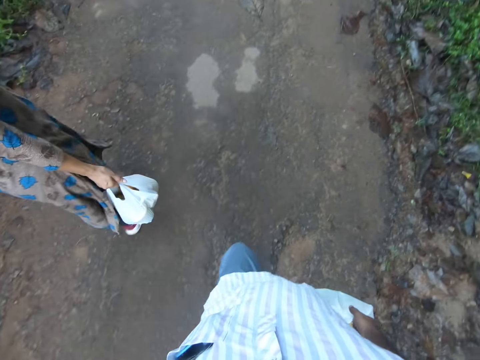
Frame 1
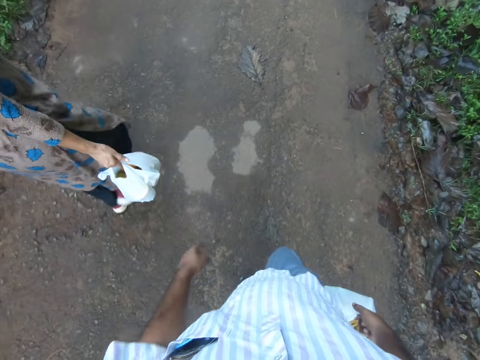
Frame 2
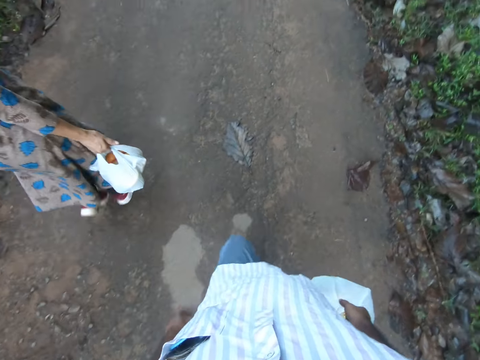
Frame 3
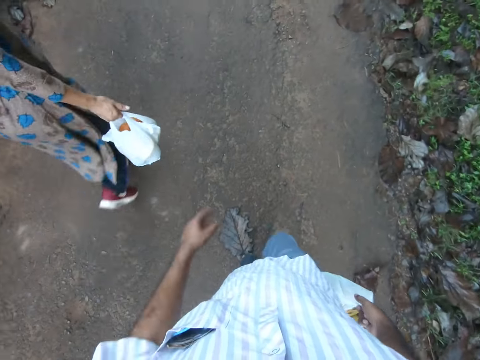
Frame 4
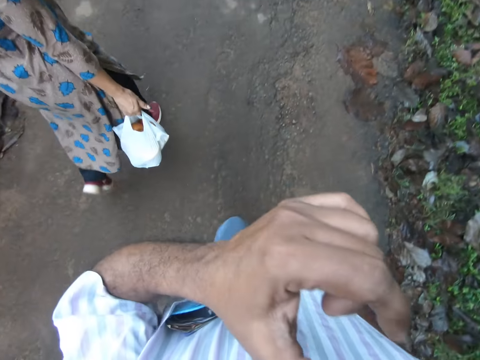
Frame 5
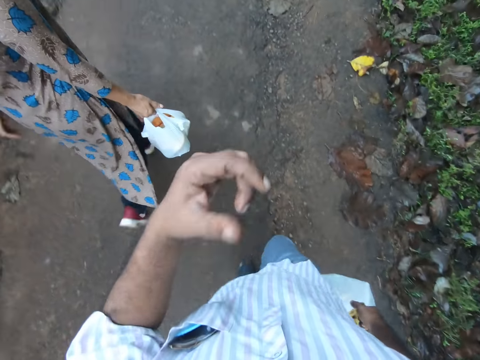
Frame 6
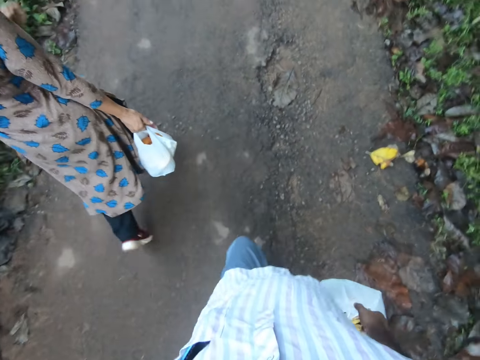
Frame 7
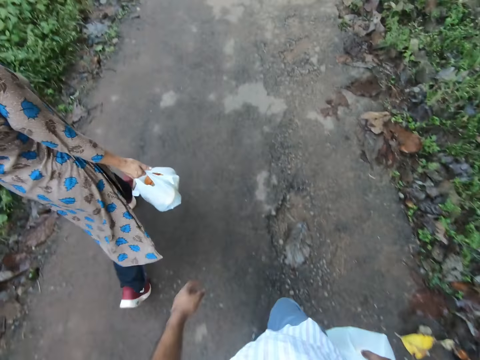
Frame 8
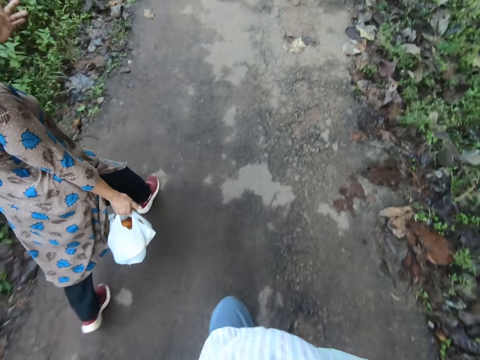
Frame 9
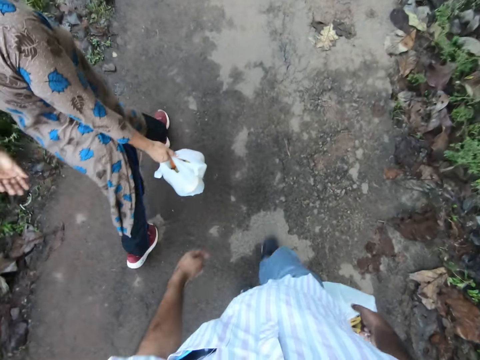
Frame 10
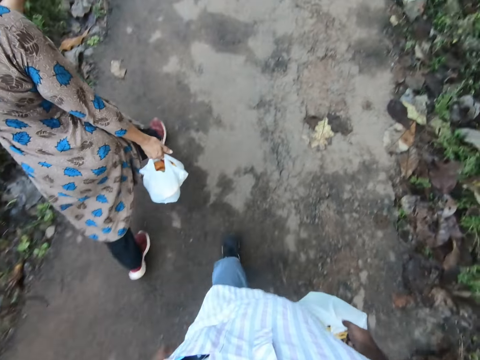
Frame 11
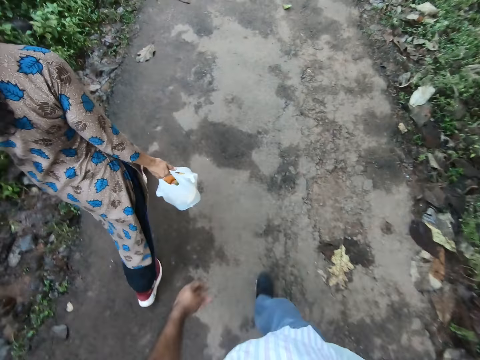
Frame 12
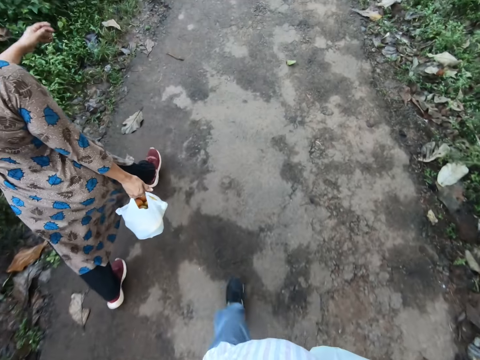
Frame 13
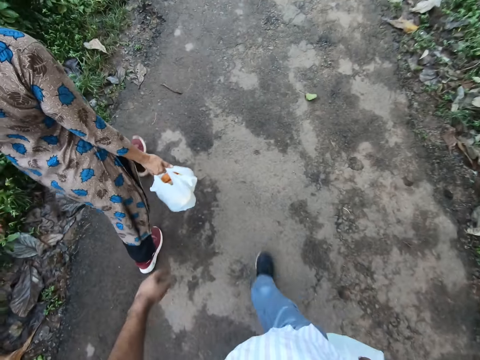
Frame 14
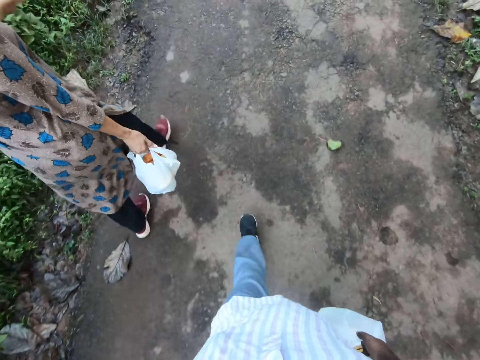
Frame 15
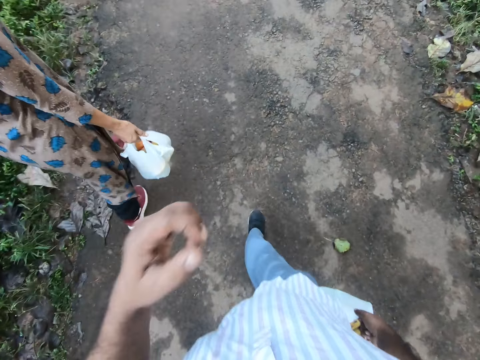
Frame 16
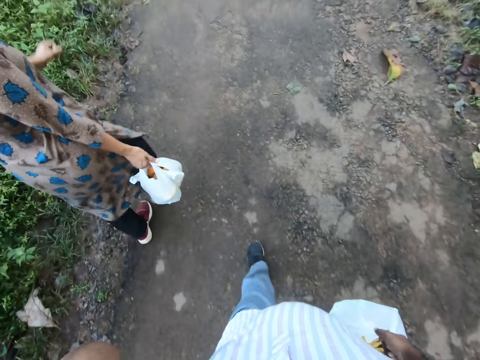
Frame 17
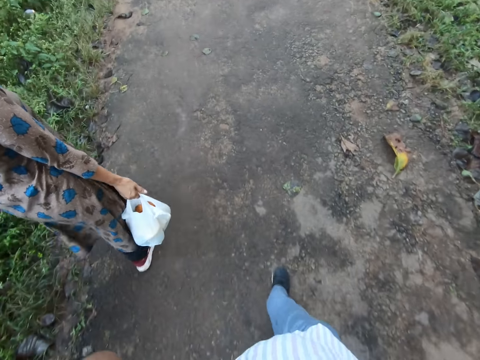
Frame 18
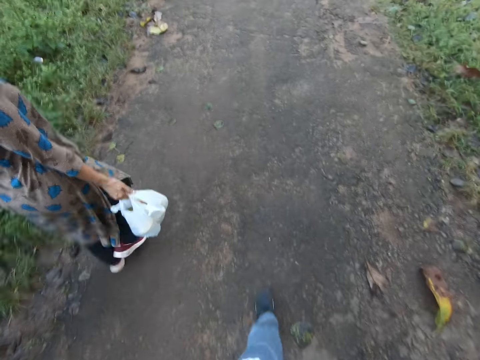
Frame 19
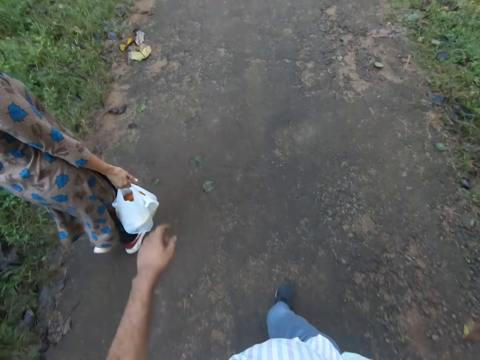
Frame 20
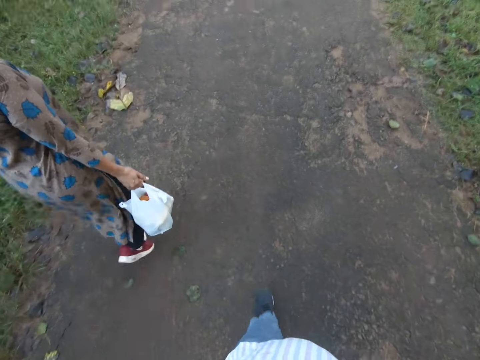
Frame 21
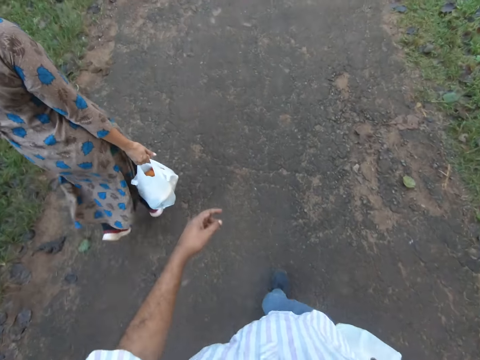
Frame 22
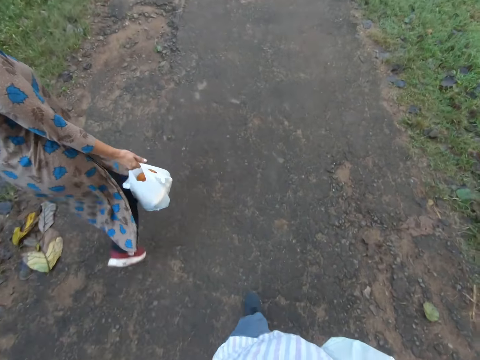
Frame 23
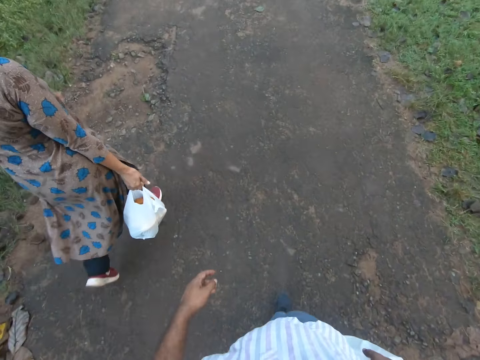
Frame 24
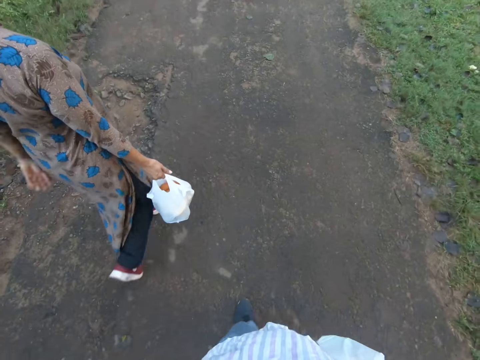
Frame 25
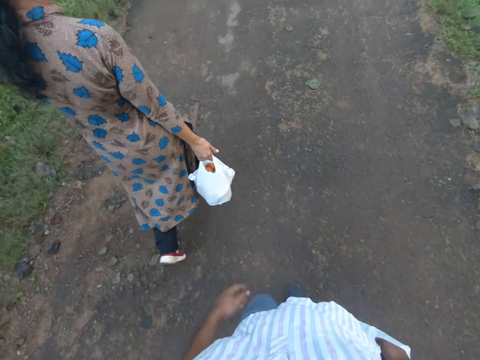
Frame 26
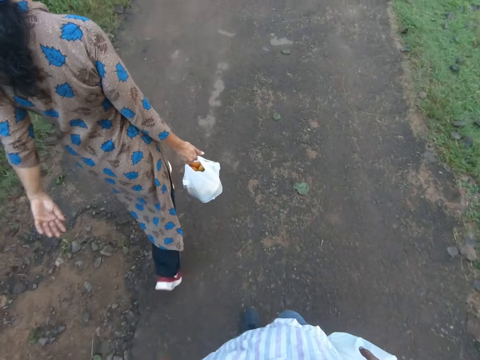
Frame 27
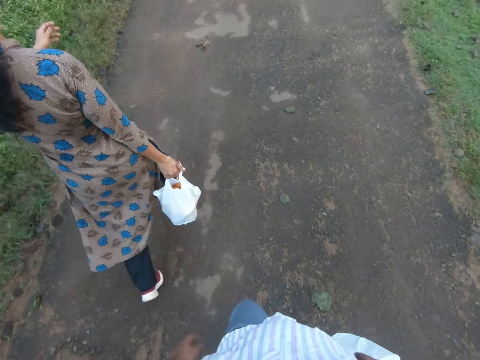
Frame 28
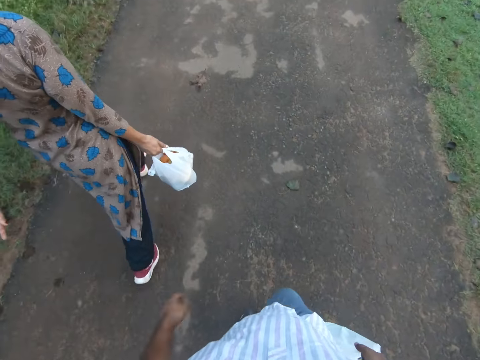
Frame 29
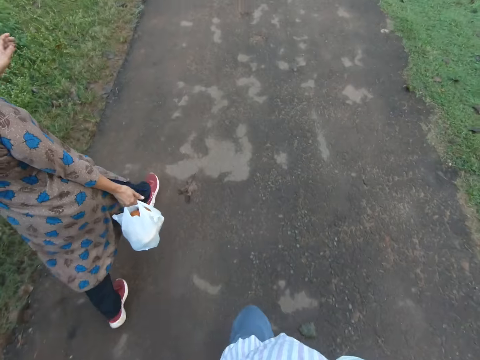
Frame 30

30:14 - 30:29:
The camera wearer lifts his left hand to his face. He drops his left hand from his face. He walks on the road. He moves the left hand. He walks on the road.

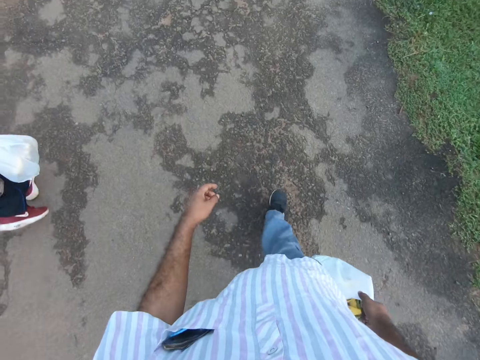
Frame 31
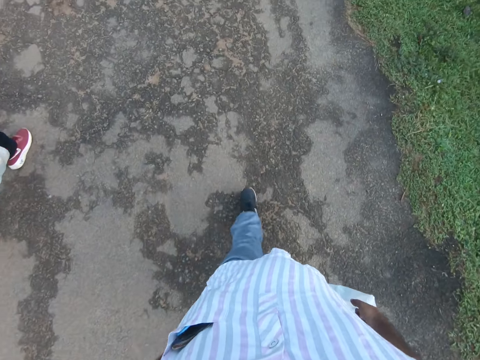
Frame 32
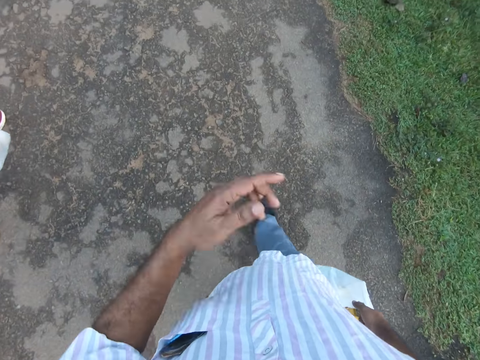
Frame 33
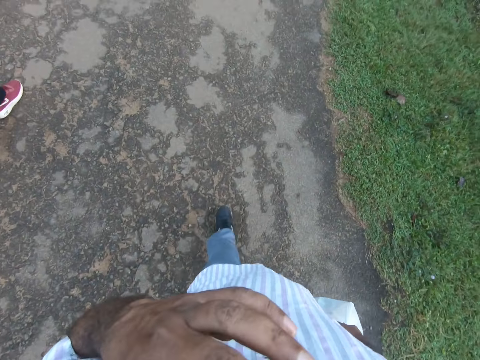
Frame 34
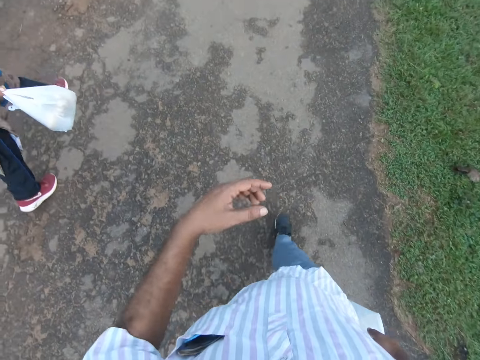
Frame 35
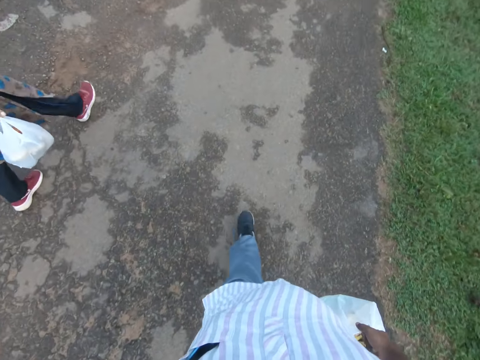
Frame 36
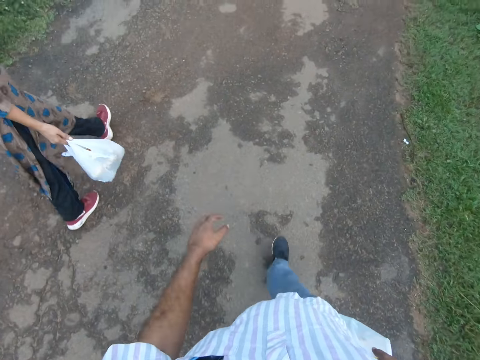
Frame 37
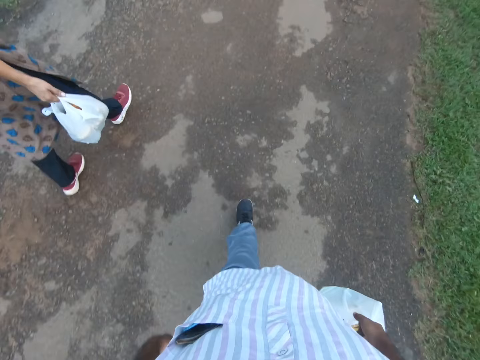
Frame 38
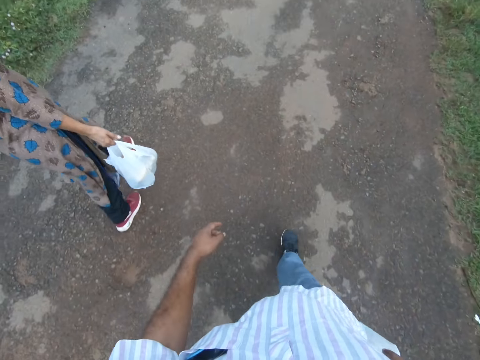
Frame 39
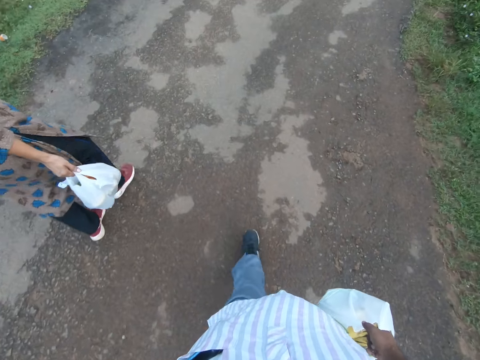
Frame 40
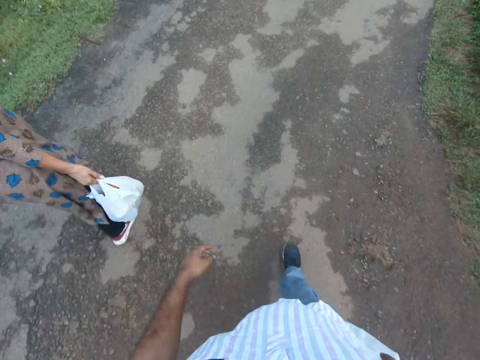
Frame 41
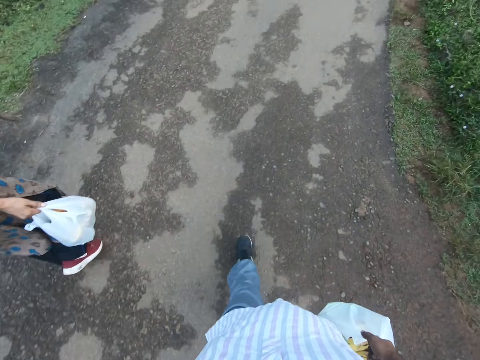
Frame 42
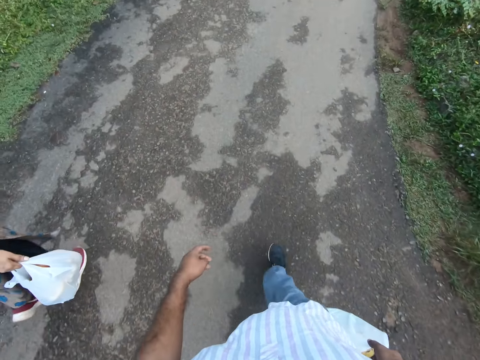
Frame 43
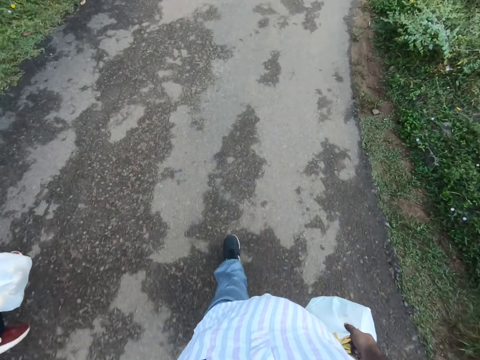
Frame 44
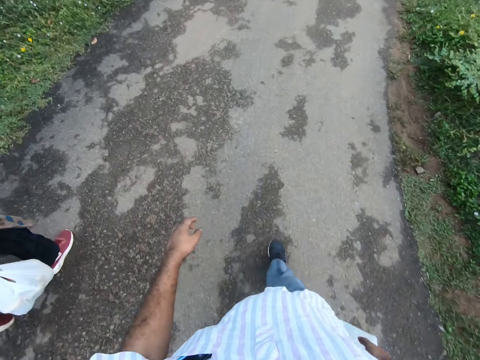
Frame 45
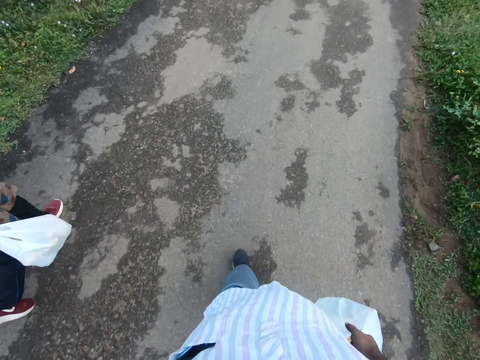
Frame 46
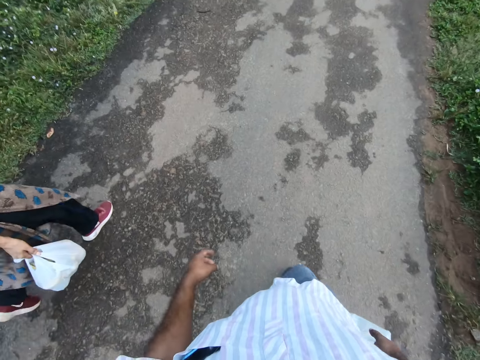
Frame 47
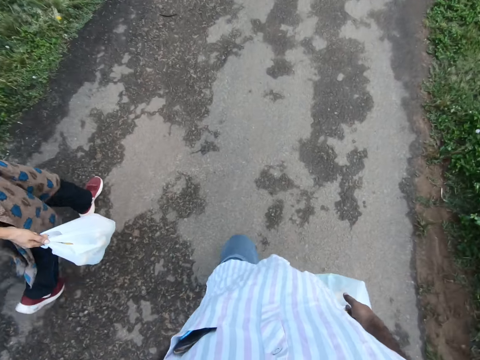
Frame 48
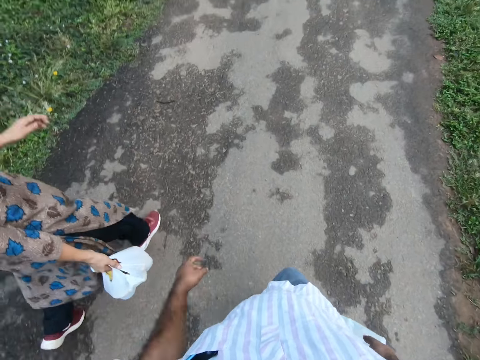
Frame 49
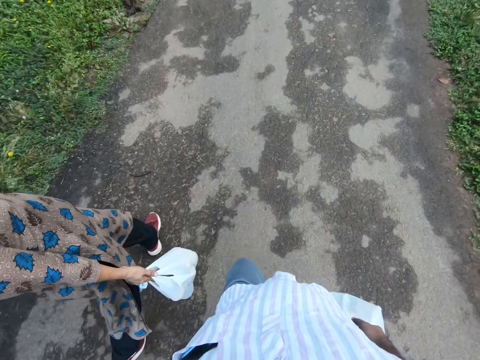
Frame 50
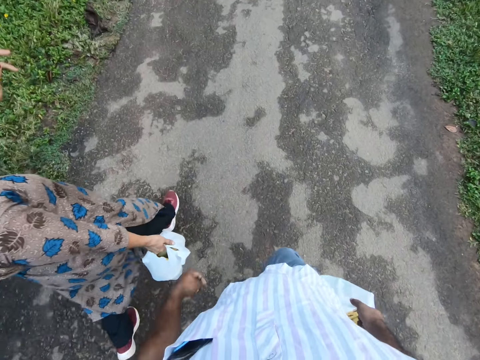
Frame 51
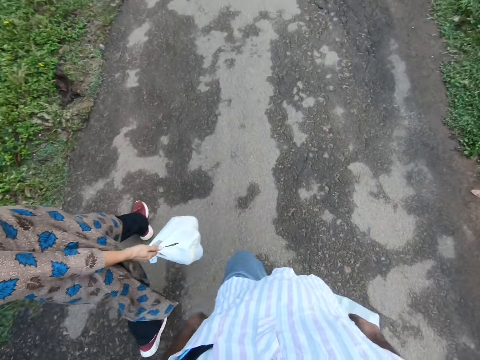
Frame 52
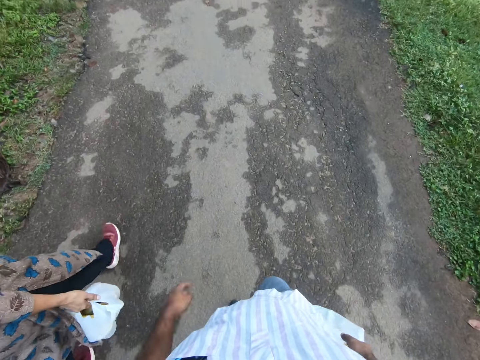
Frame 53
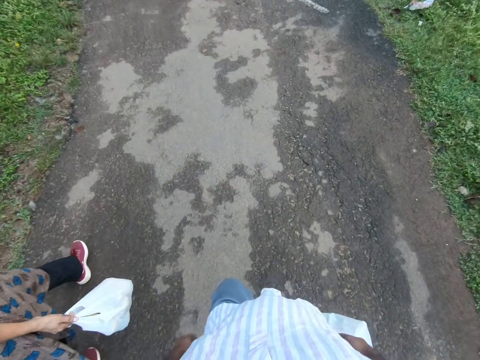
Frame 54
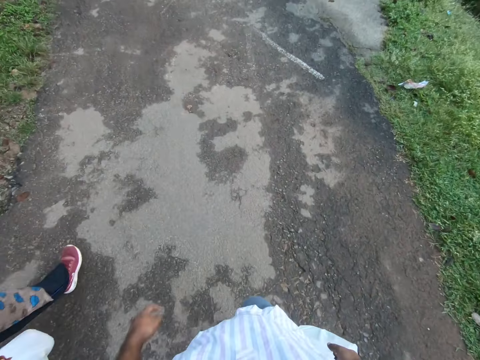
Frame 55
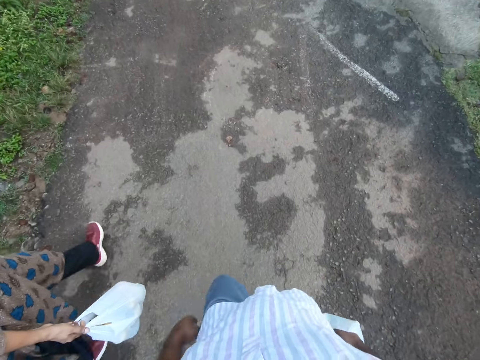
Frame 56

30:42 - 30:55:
The camera wearer lifts his left hand to his face. He drops his left hand from his face. He walks on the road.
